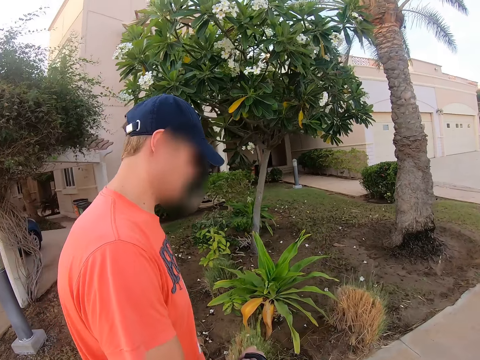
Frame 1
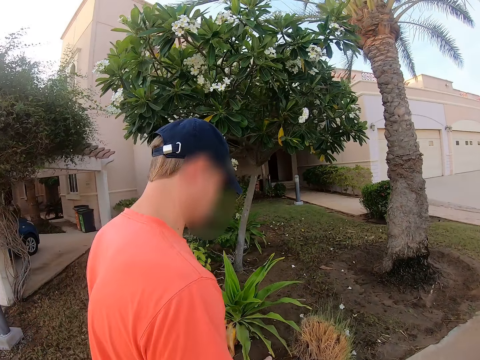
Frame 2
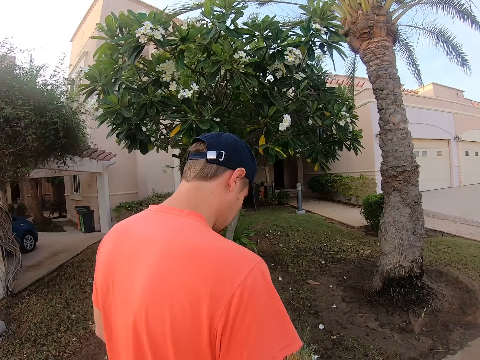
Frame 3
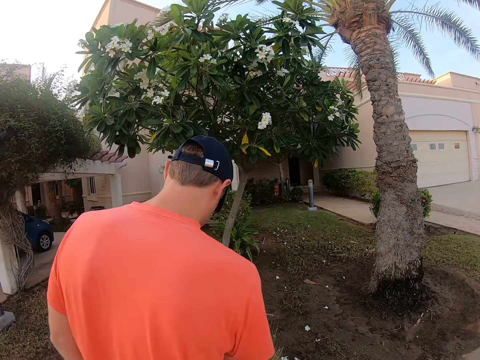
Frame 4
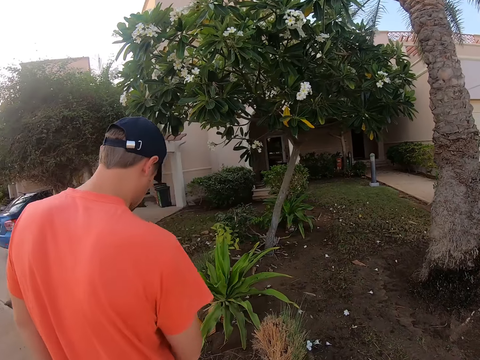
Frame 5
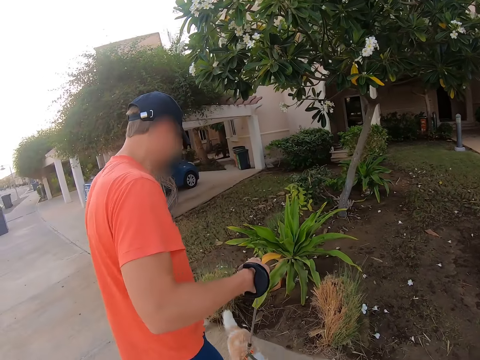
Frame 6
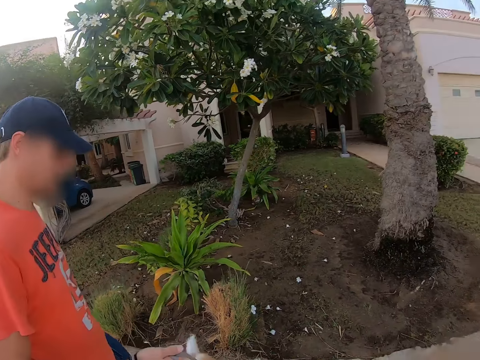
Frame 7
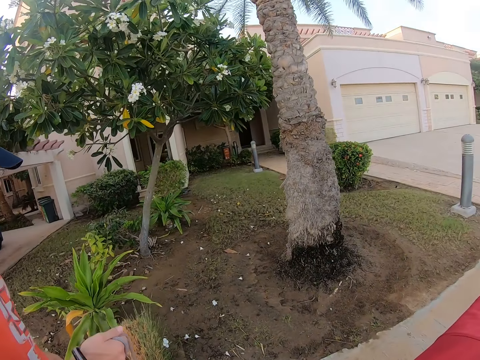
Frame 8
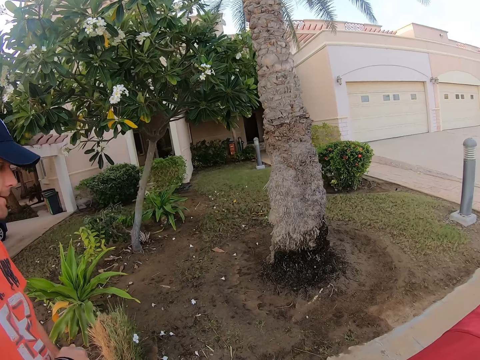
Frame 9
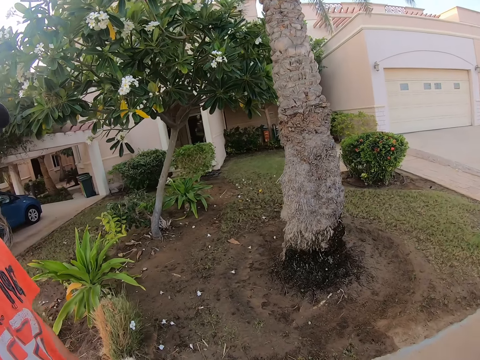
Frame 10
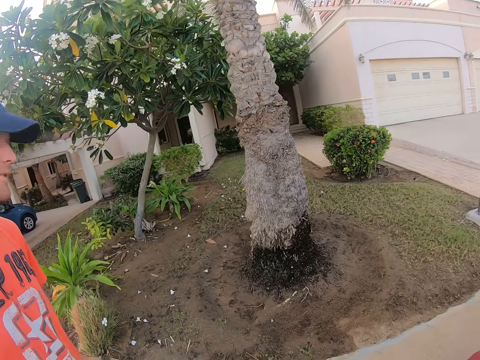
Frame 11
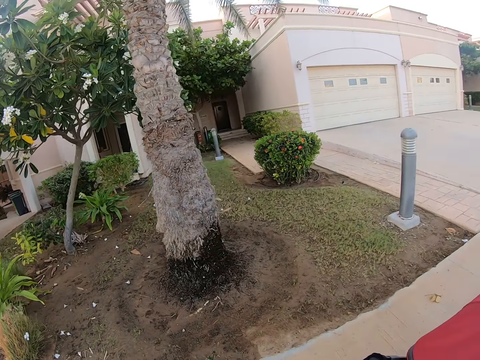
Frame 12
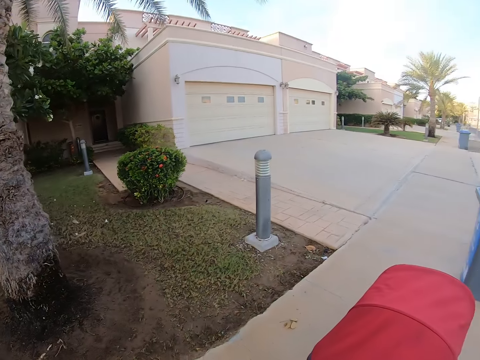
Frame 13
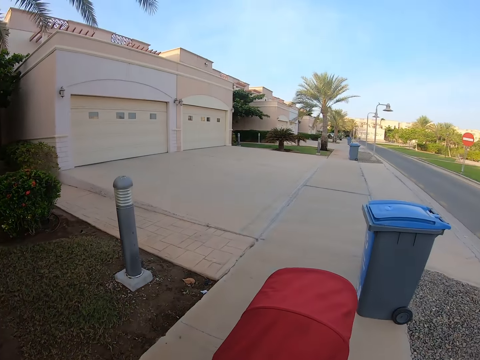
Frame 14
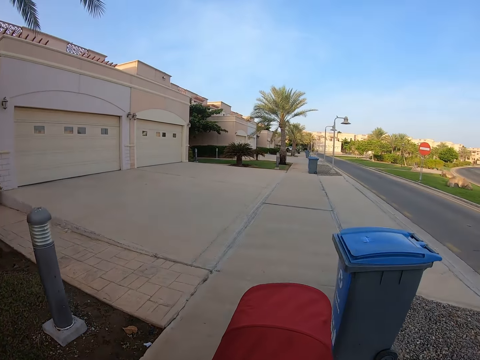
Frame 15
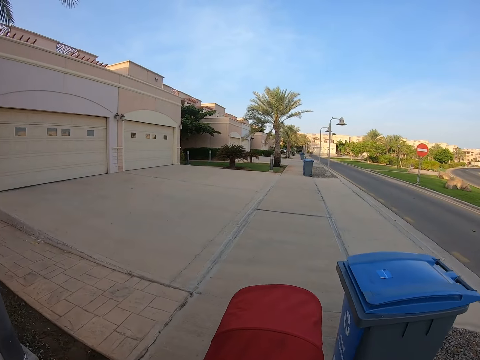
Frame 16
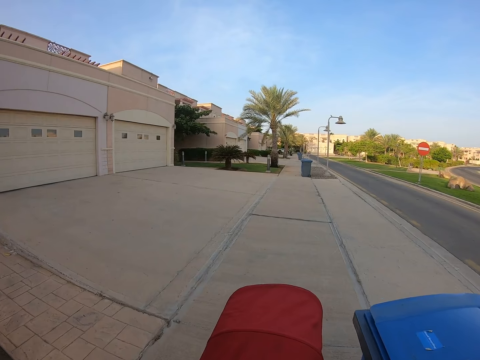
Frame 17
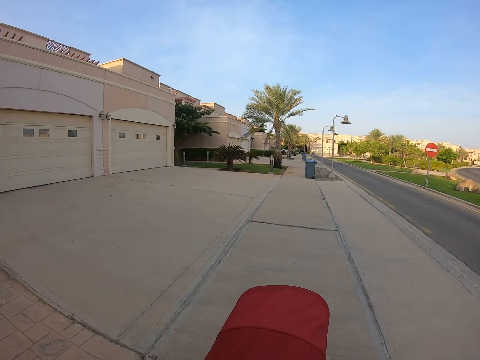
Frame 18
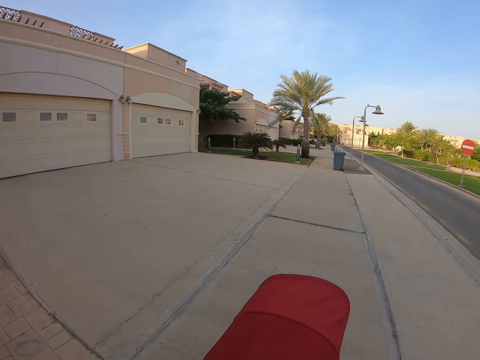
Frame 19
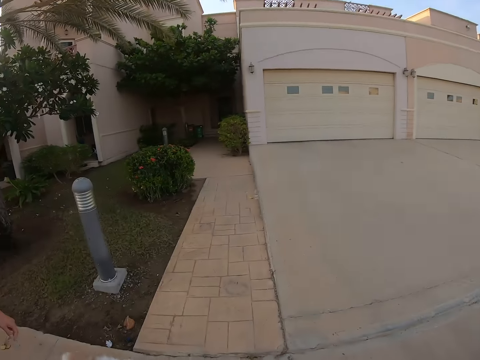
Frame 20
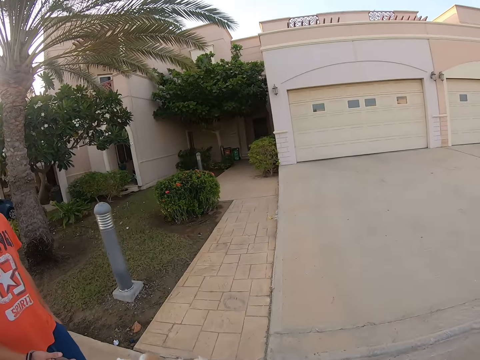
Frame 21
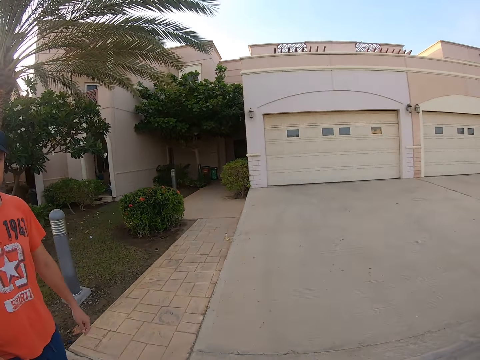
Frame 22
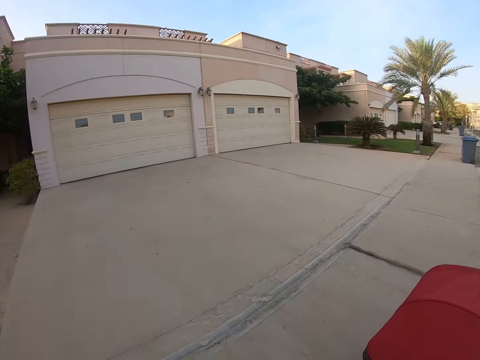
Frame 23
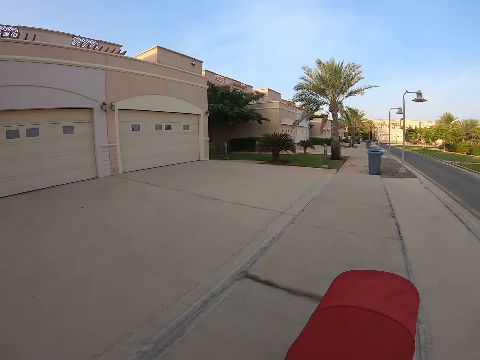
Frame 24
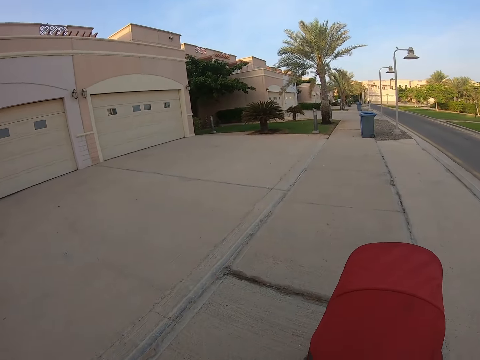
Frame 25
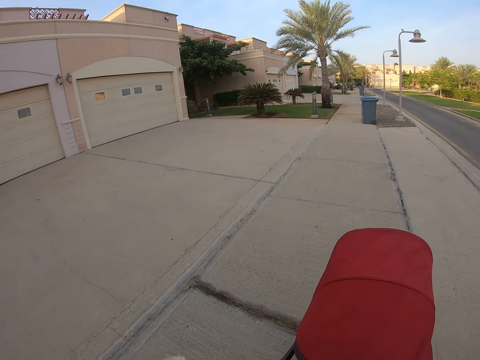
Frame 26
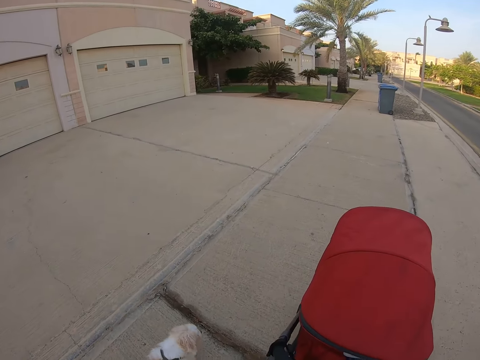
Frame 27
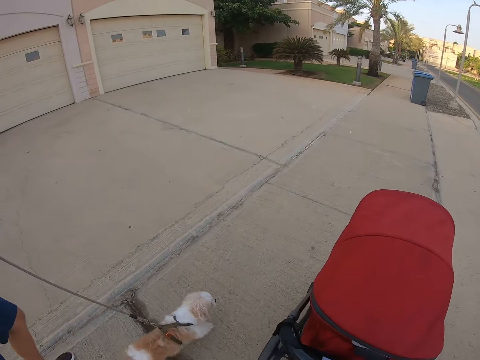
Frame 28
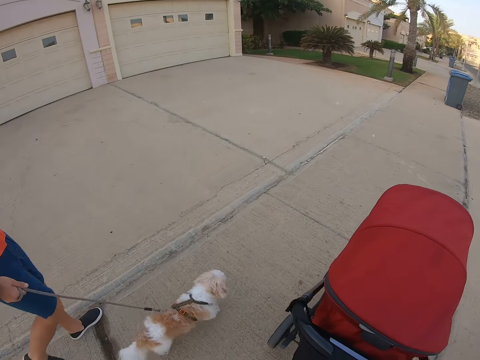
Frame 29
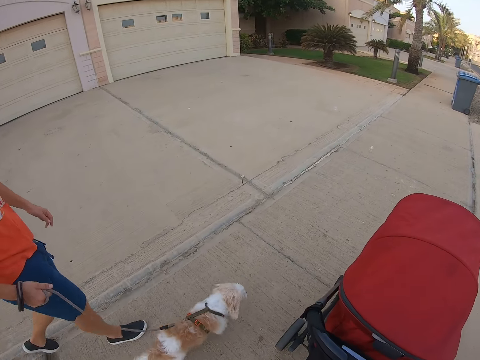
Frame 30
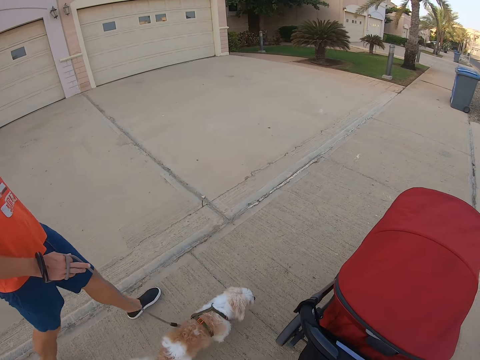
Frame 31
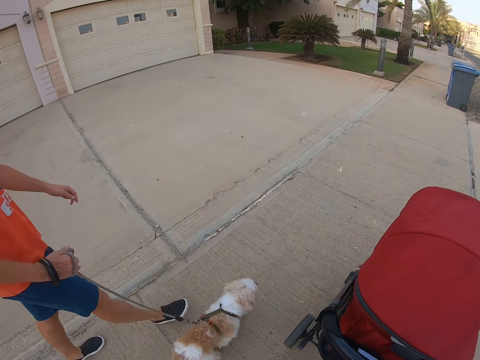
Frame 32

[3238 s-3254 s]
A man adjusts a leash. The camera wearer moves the baby stroller. They look at the man. They move the baby stroller.

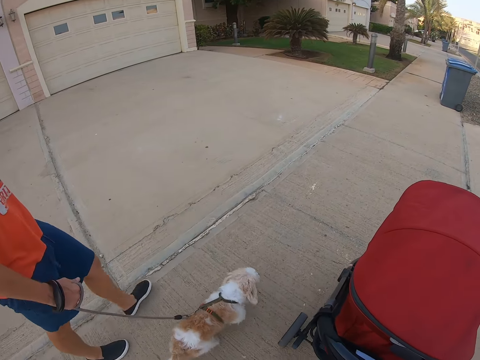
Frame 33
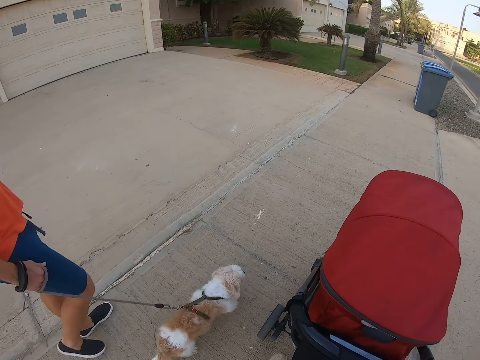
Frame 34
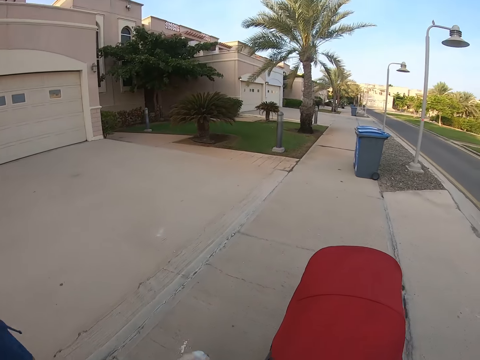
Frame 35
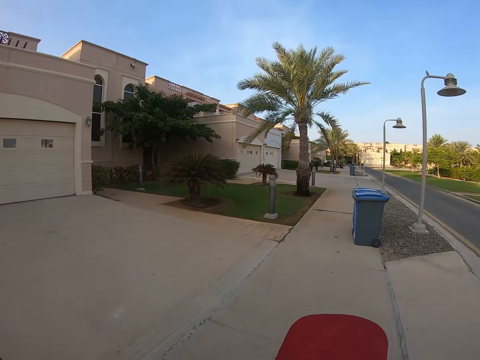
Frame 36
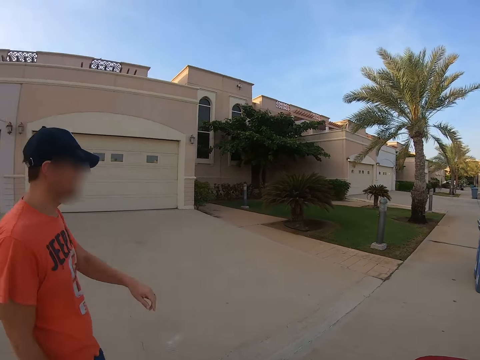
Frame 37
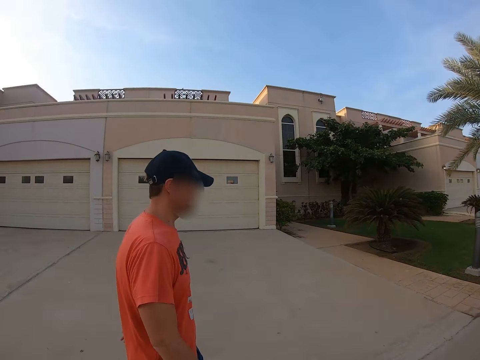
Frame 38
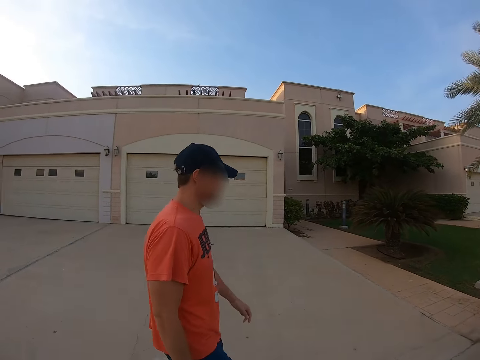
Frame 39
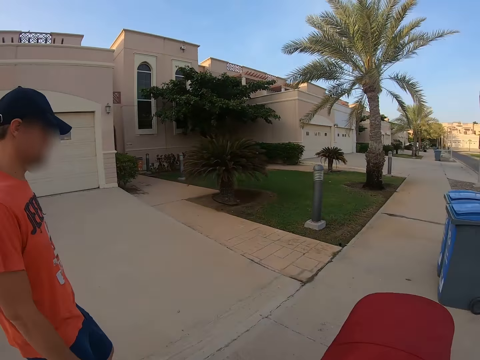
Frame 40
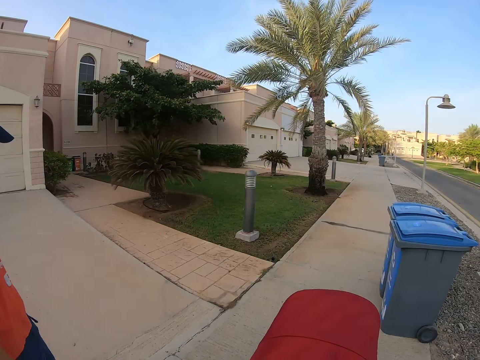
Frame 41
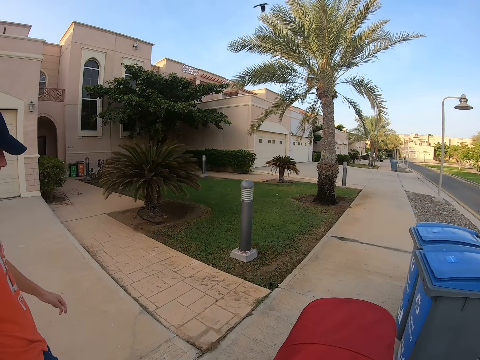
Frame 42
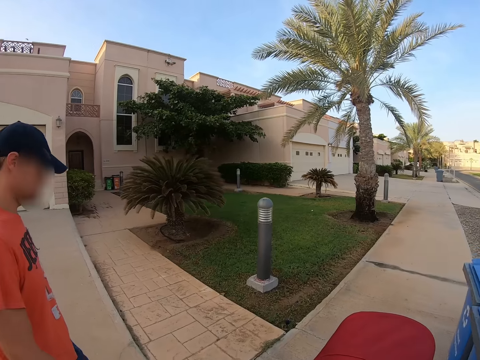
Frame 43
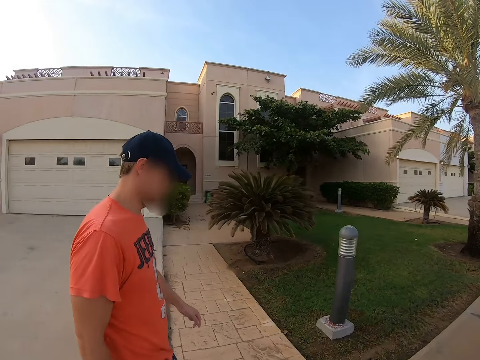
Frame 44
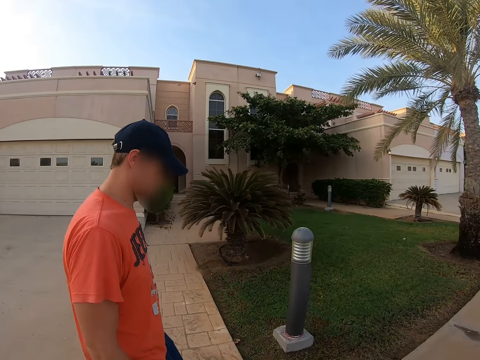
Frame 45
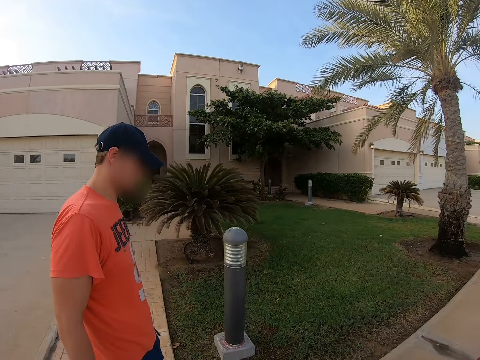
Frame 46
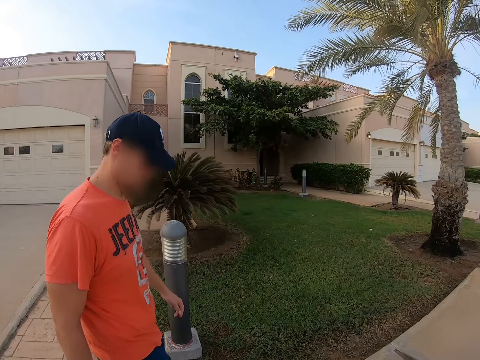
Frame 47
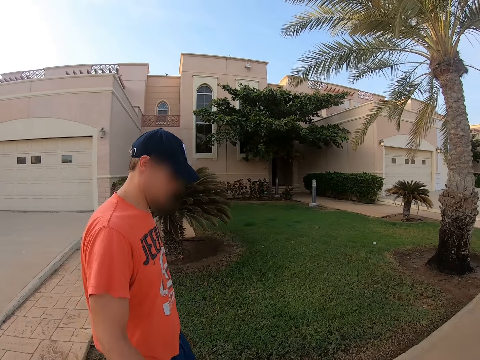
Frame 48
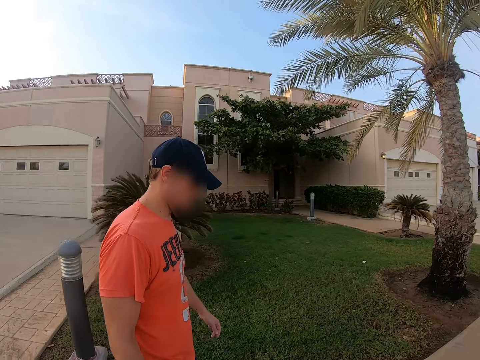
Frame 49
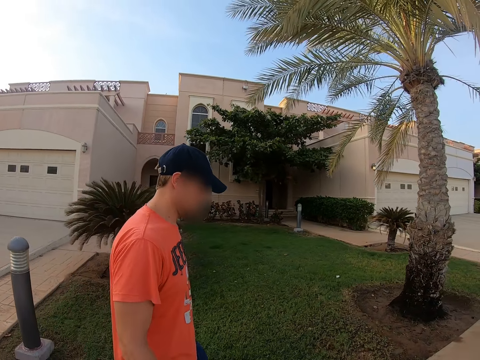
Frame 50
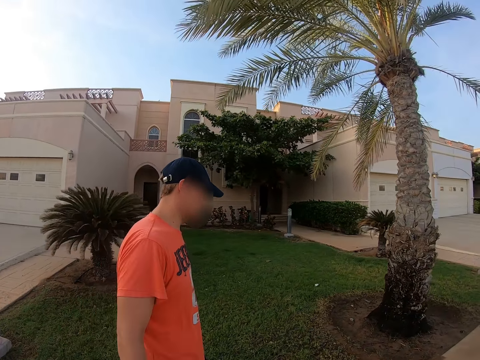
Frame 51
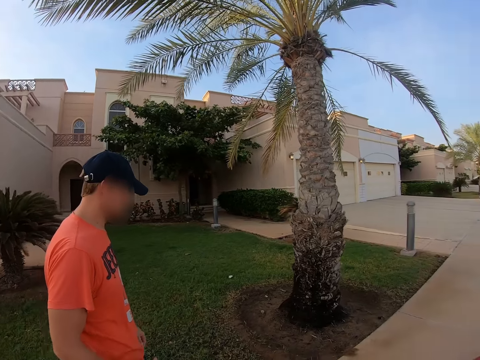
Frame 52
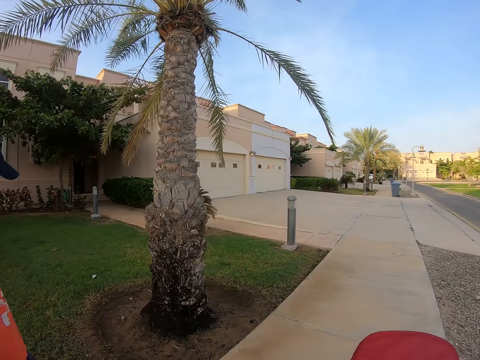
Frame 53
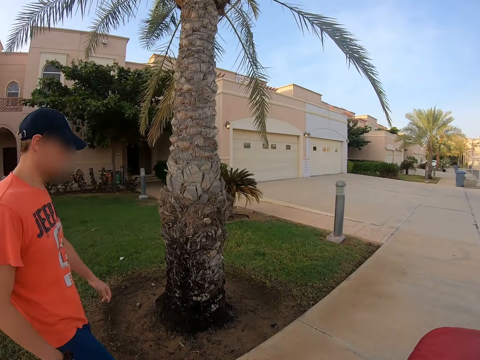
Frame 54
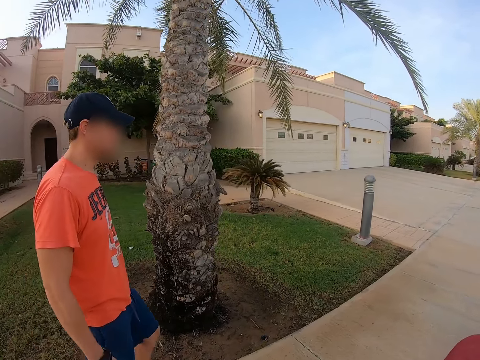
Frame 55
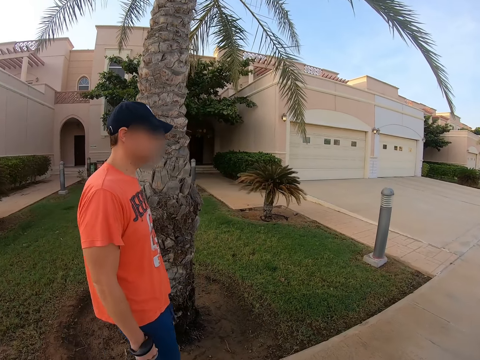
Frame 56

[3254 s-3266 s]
The camera wearer pushes a baby carriage. A man walks around. The camera wearer looks around and looks at the man.
